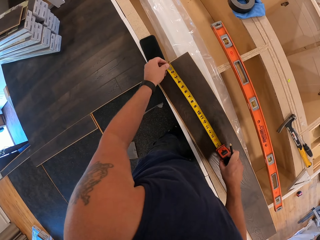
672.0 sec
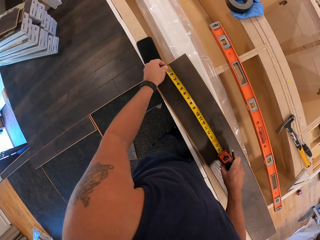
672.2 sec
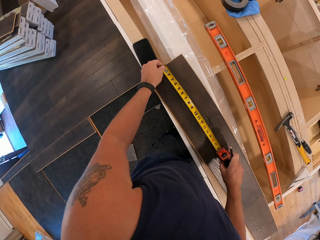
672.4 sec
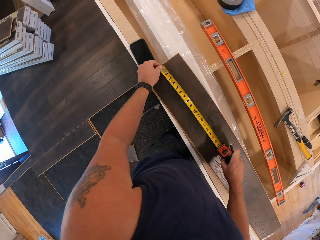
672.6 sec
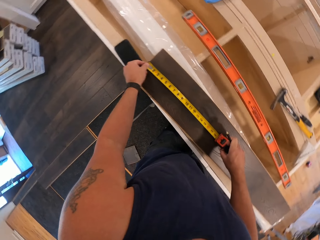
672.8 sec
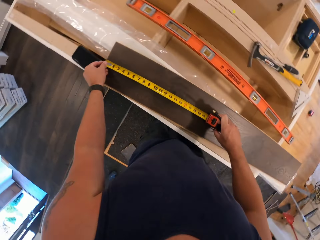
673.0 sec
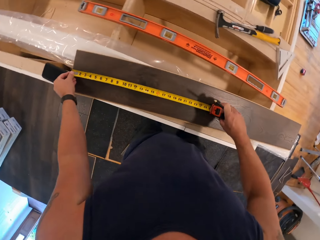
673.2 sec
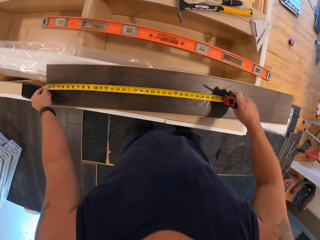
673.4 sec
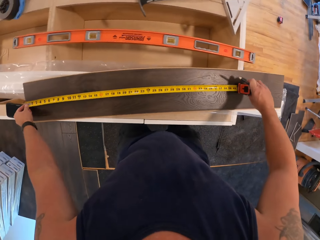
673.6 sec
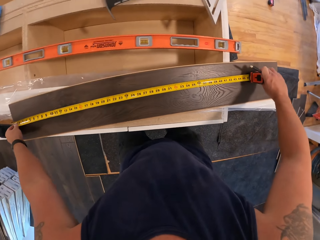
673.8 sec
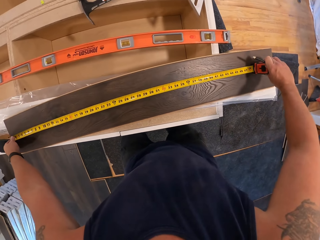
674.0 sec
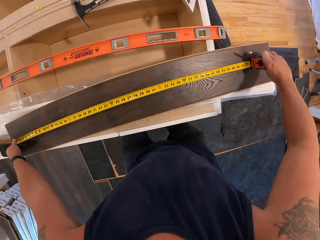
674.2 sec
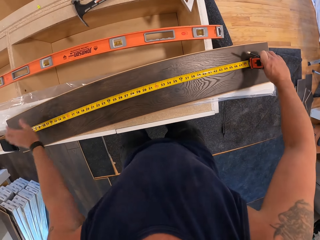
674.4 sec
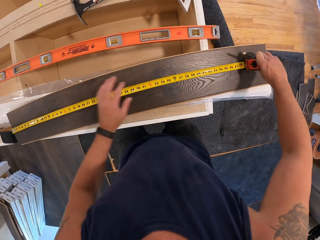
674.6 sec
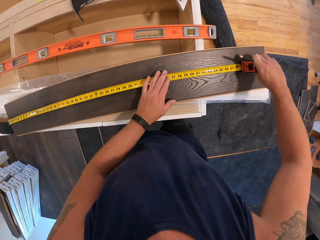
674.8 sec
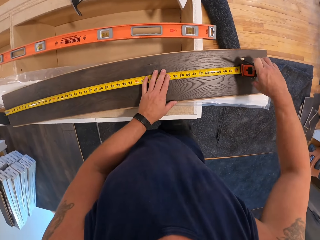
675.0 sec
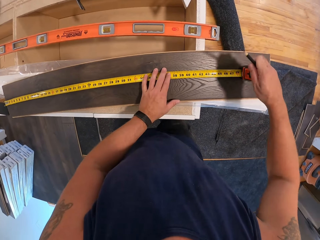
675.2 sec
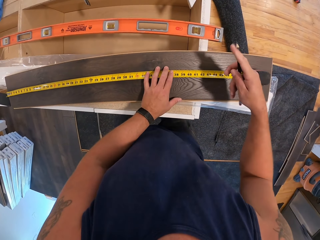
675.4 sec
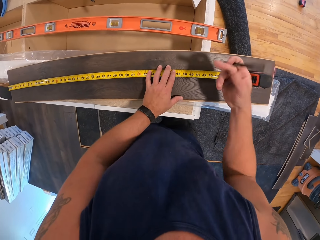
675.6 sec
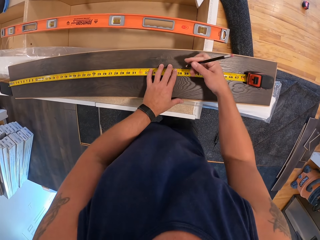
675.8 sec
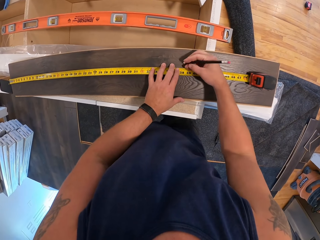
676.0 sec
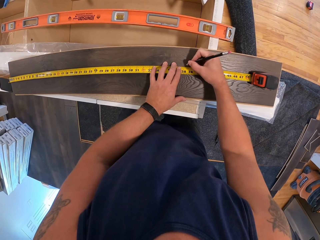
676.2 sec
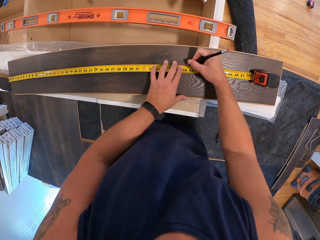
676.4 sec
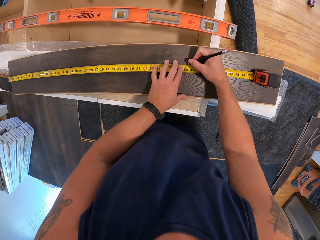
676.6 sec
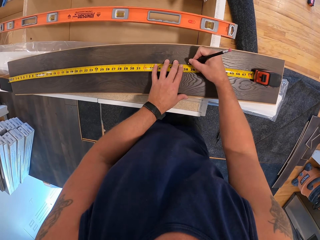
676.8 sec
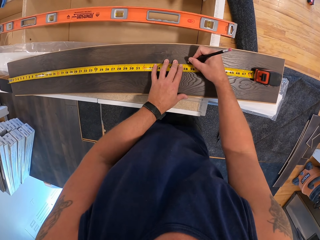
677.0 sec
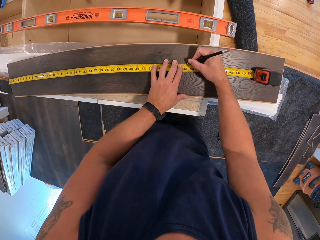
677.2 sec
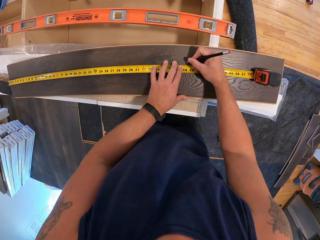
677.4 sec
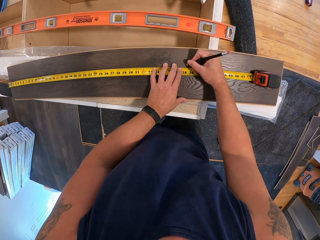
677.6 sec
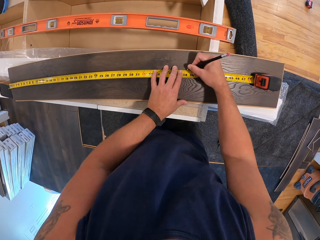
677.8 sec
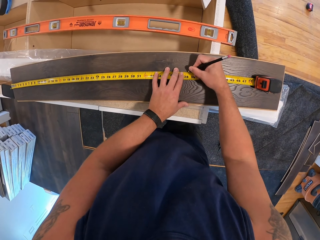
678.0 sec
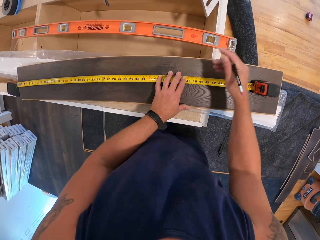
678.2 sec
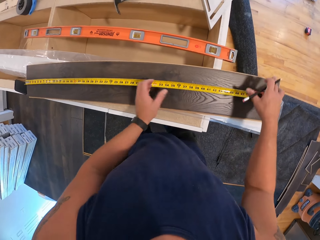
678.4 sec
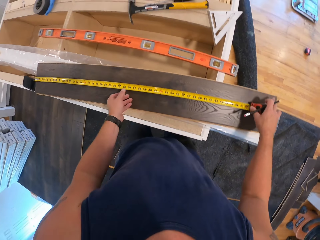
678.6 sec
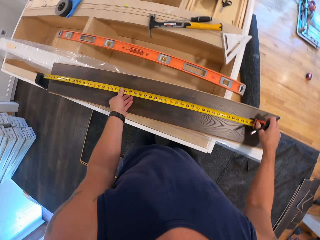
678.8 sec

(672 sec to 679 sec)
The camera wearer transfers the measuring tape to his right hand. He rolls out the measuring tape with his left hand. He measures the piece of wood with the measuring tape. He marks the piece of wood with the pencil.

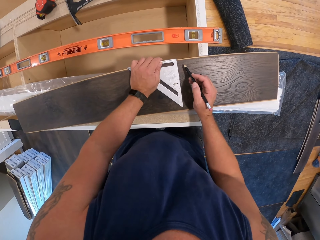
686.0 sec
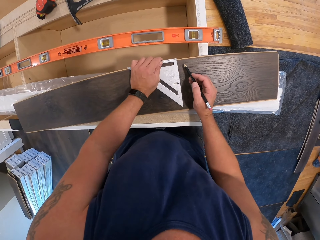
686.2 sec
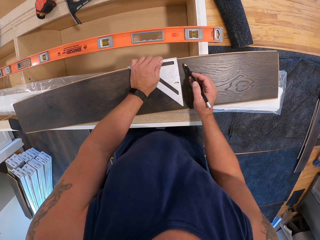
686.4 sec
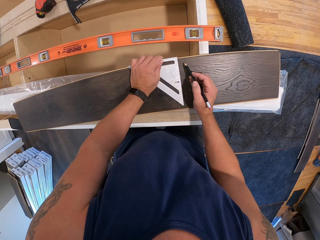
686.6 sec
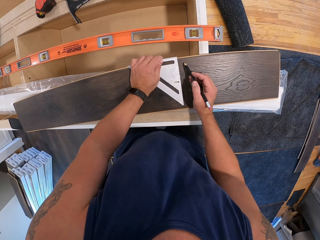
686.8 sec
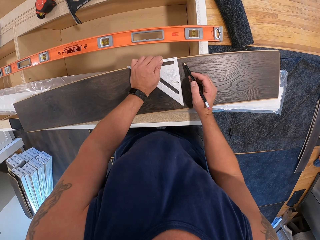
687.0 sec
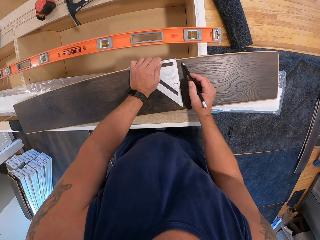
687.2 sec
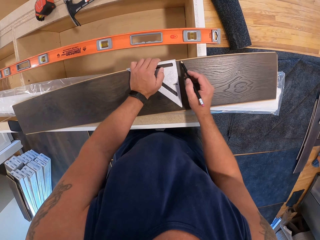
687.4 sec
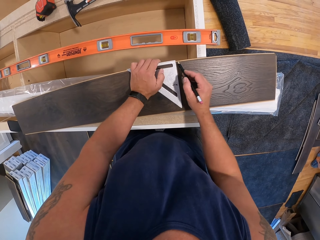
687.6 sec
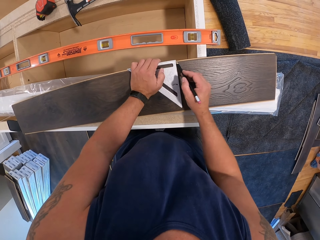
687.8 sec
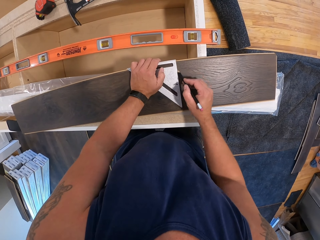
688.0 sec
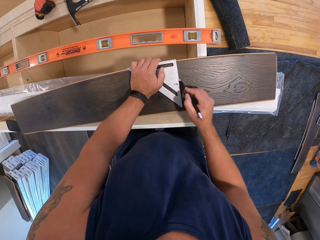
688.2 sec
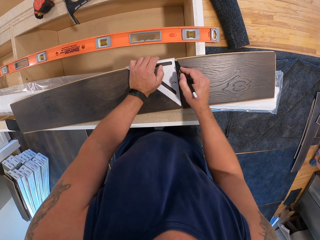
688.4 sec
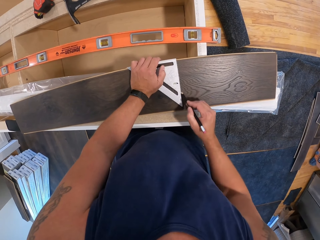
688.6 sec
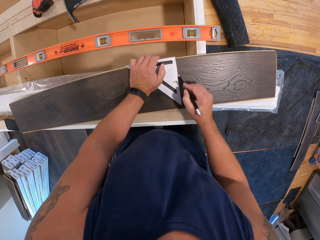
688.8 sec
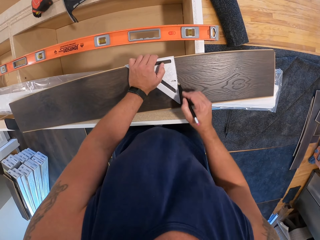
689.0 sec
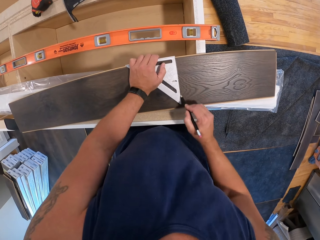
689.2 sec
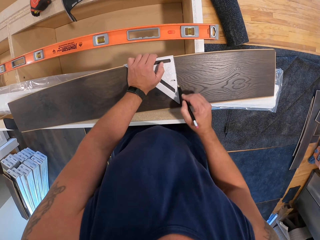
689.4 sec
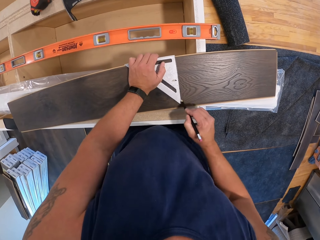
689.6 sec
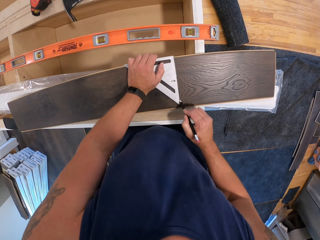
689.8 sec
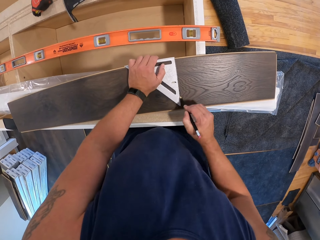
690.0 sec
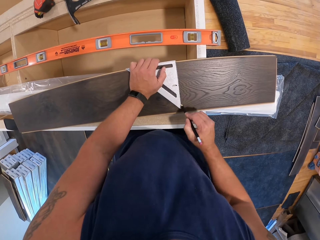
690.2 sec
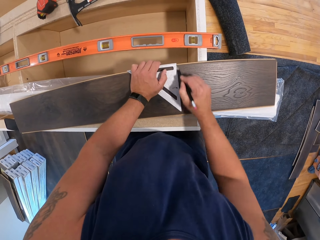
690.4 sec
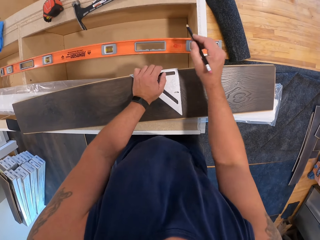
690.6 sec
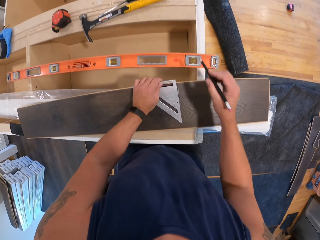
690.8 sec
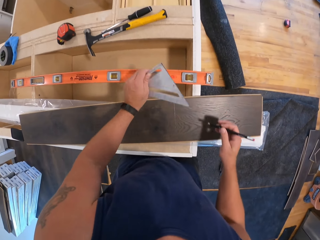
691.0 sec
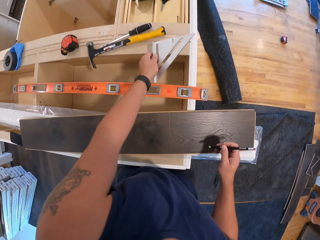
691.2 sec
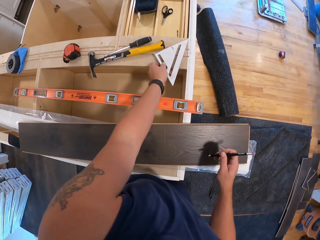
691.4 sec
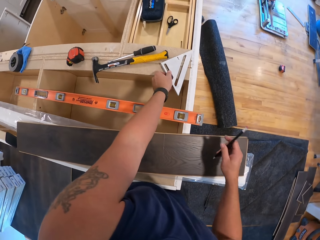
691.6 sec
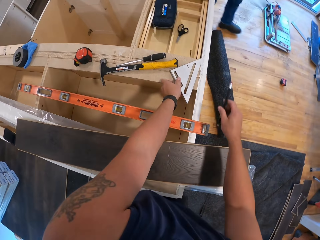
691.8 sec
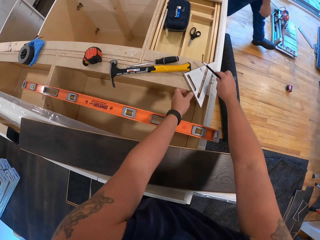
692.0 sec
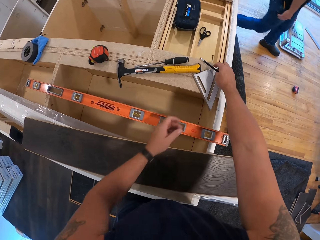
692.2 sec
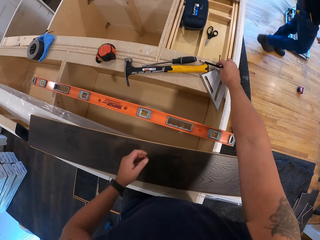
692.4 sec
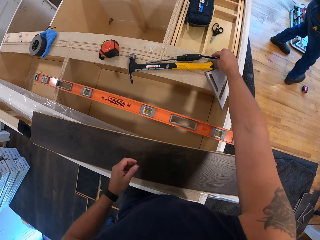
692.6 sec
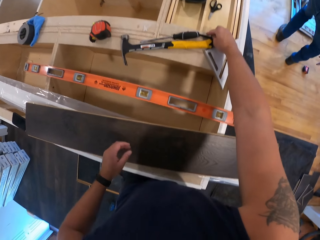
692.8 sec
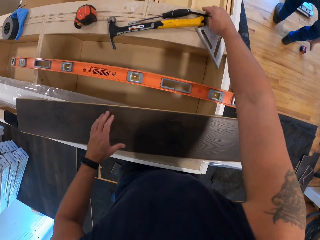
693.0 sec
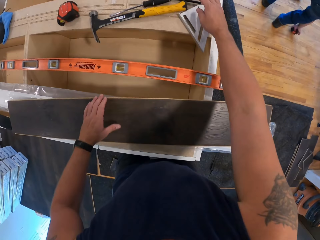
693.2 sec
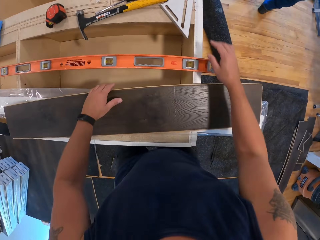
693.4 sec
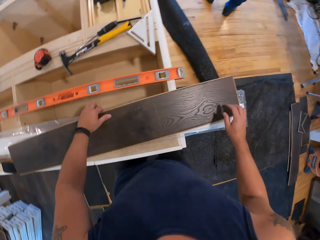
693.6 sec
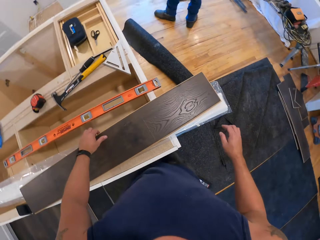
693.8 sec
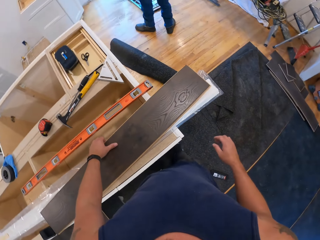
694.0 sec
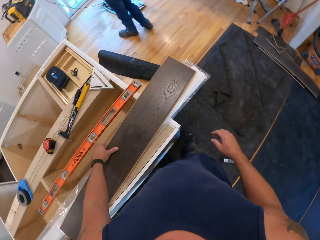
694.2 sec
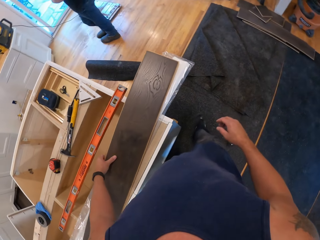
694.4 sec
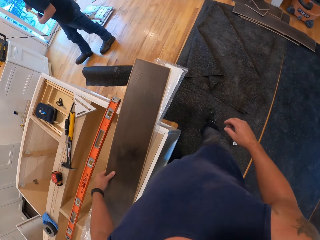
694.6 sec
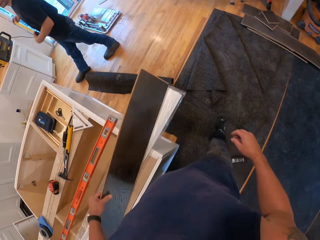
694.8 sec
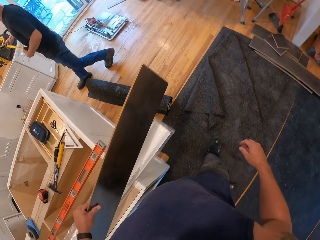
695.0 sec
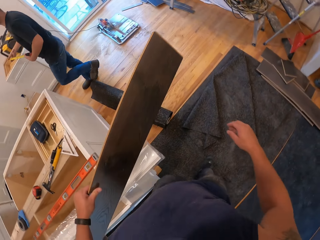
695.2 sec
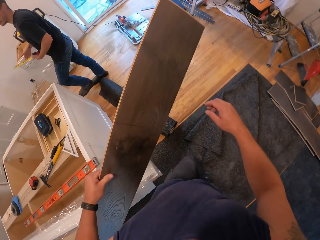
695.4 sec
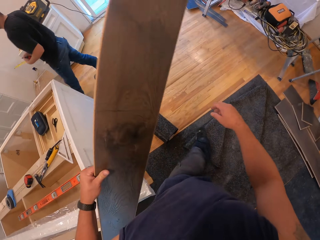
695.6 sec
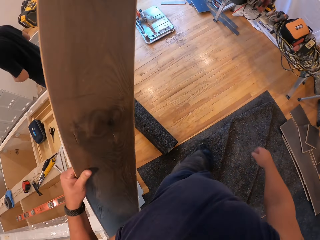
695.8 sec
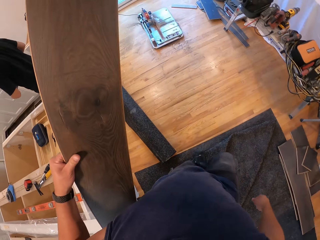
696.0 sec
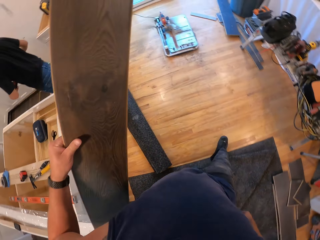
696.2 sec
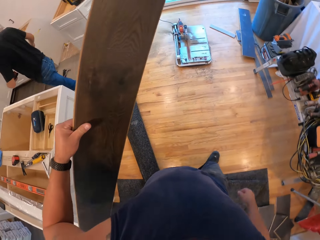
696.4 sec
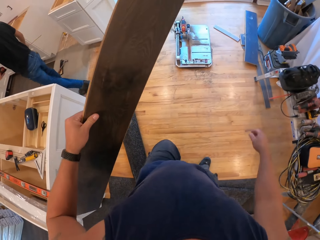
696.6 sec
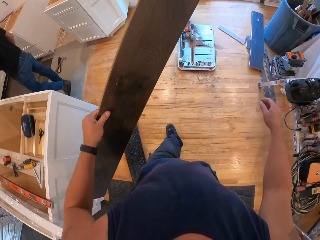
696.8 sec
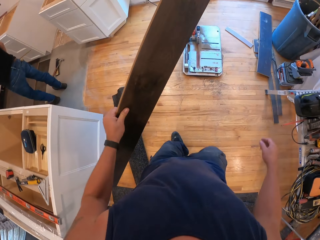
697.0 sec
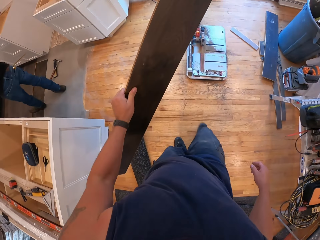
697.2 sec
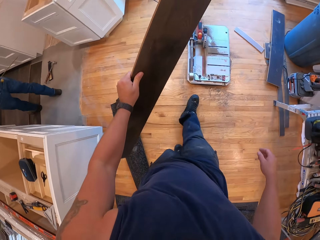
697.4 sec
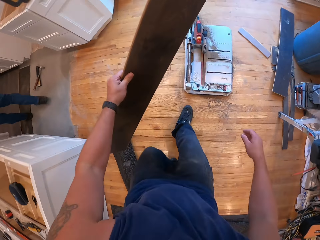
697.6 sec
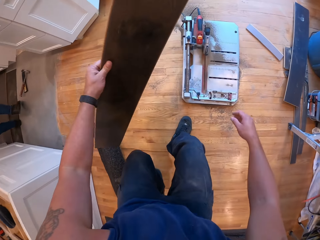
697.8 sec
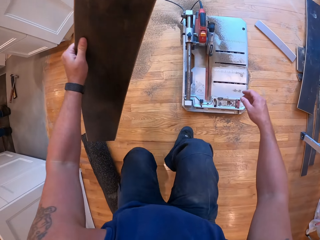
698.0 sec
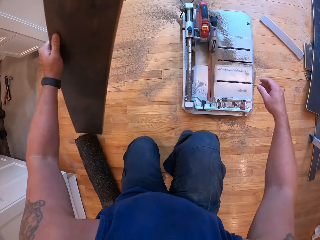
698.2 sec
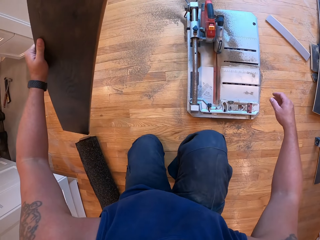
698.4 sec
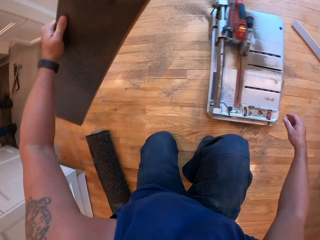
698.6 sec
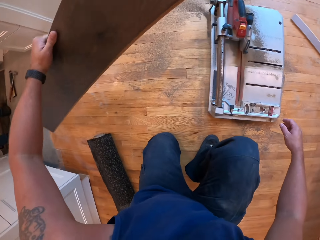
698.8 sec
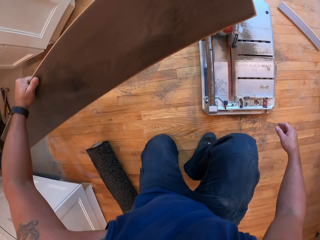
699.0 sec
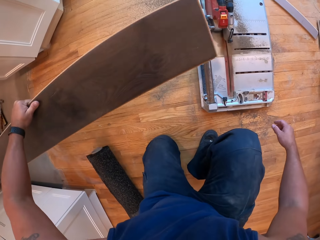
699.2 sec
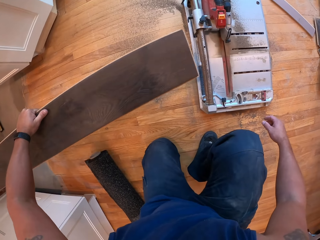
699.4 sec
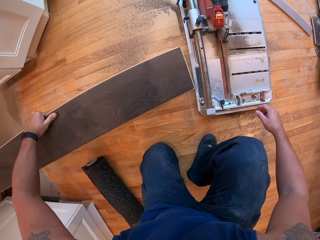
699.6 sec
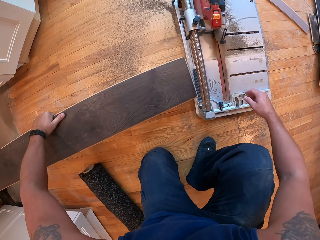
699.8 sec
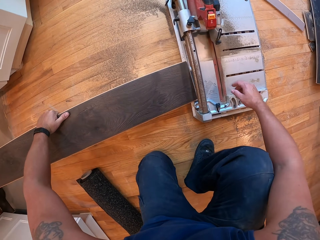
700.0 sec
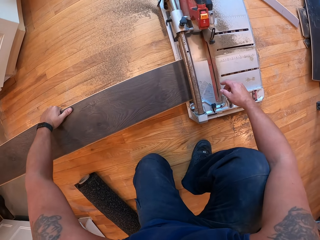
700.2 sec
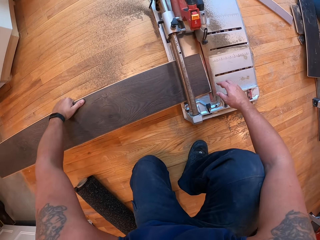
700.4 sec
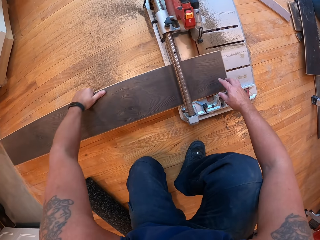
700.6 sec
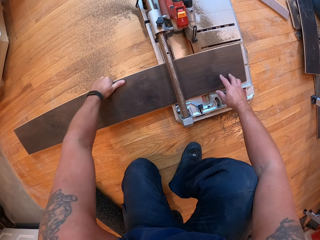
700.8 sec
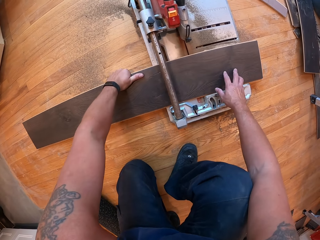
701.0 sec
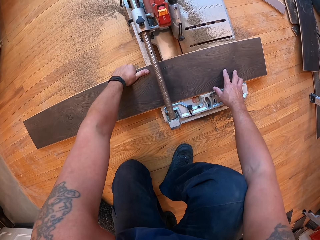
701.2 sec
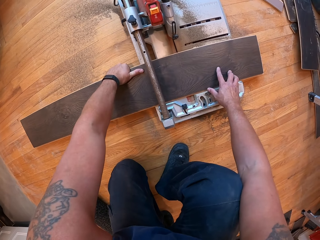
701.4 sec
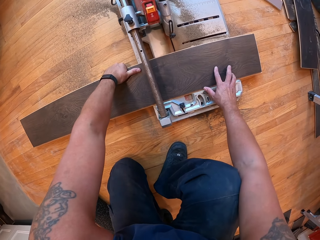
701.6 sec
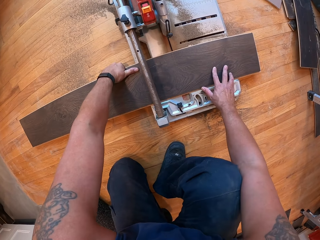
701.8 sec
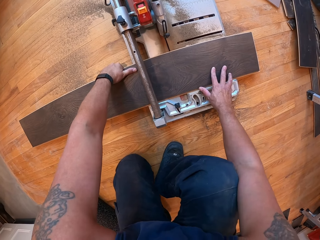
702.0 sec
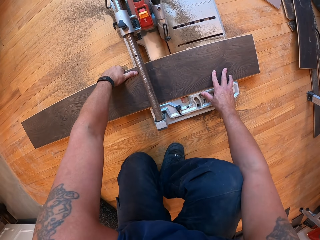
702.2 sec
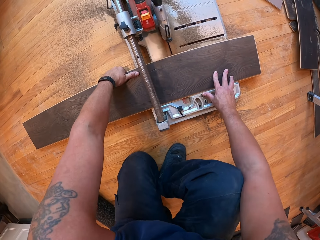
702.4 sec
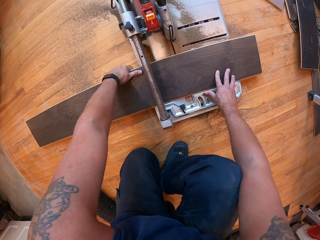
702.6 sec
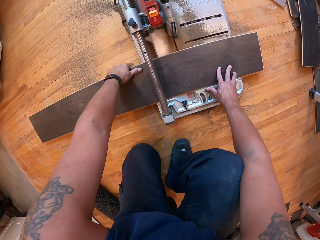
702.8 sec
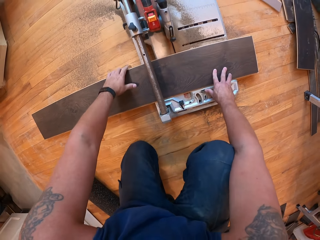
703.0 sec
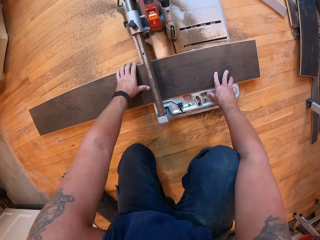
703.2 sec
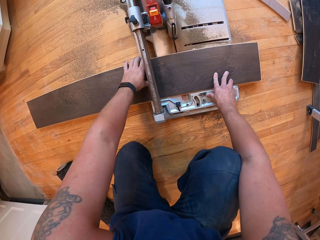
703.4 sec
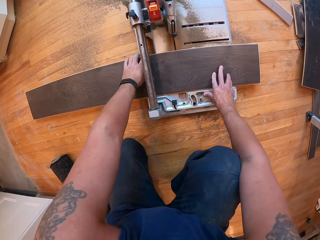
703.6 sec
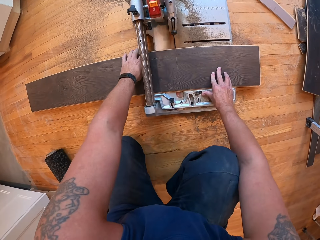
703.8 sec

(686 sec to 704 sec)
The camera wearer marks the piece of wood with the pencil. He drops the angle ruler on the cabinet with his left hand. He drops the pencil on the cabinet beside the angle ruler with his right hand. He picks up the piece of wood with his left hand. He holds the wood. He walks in the room. He squats on the floor. He places the piece of wood in a circular saw with his left hand.
